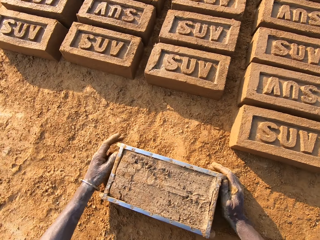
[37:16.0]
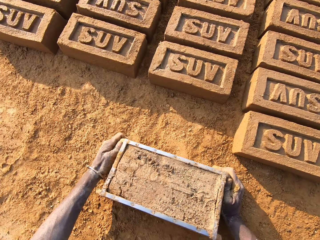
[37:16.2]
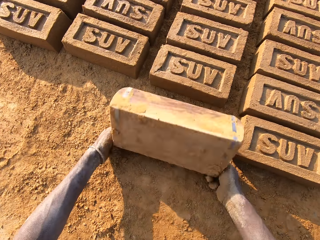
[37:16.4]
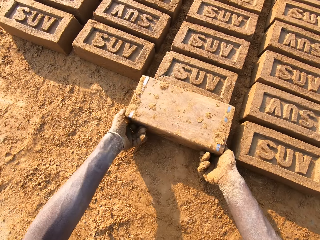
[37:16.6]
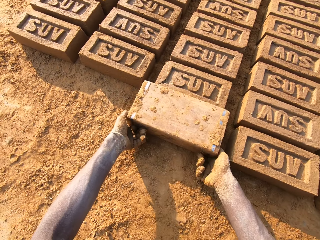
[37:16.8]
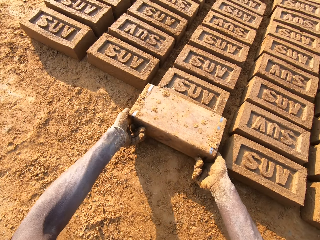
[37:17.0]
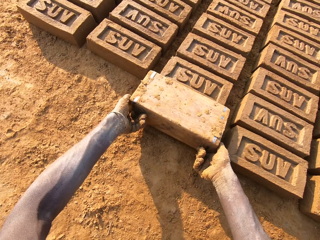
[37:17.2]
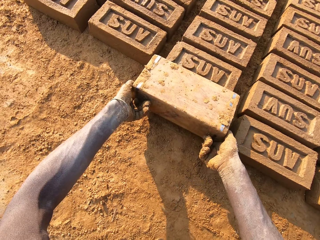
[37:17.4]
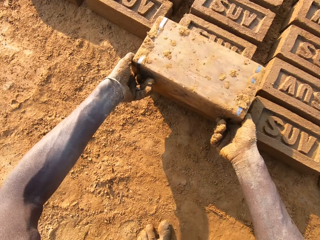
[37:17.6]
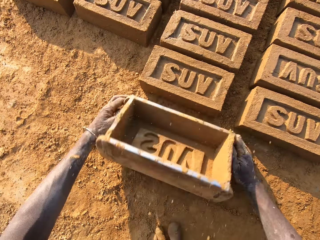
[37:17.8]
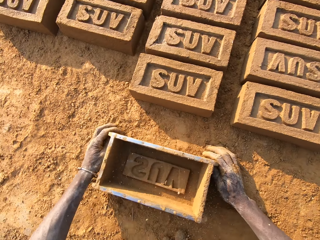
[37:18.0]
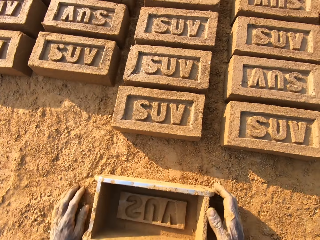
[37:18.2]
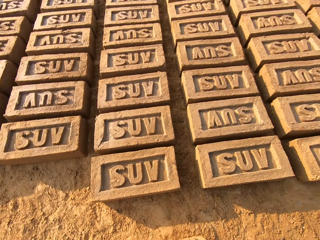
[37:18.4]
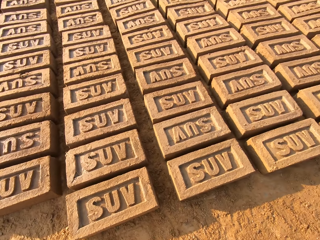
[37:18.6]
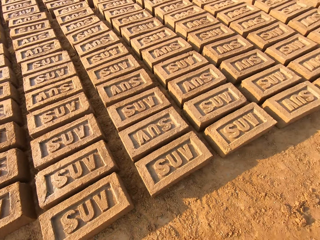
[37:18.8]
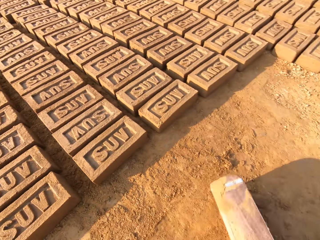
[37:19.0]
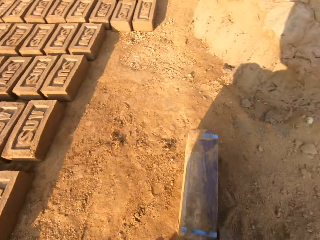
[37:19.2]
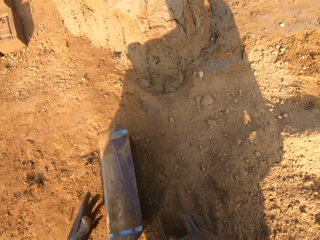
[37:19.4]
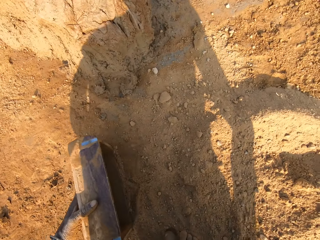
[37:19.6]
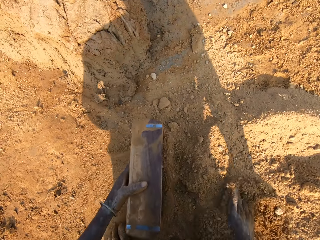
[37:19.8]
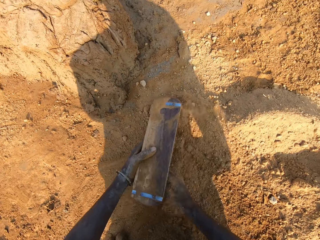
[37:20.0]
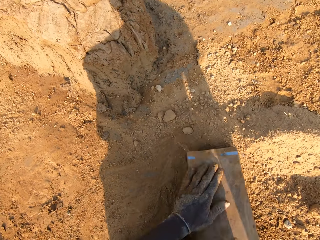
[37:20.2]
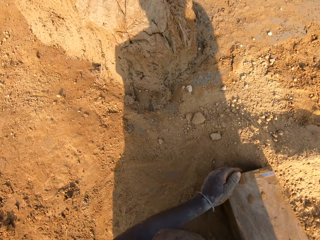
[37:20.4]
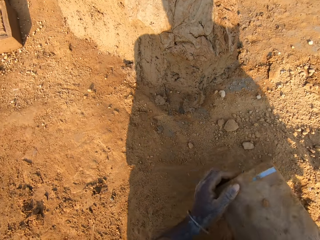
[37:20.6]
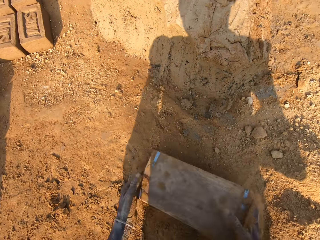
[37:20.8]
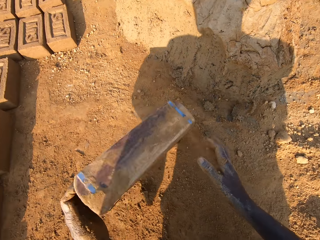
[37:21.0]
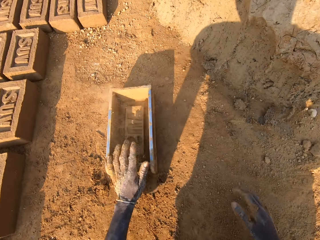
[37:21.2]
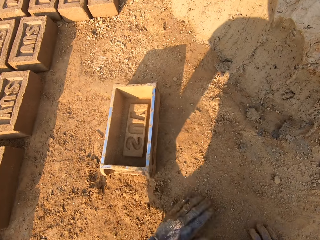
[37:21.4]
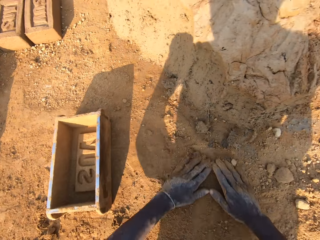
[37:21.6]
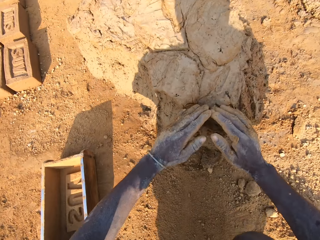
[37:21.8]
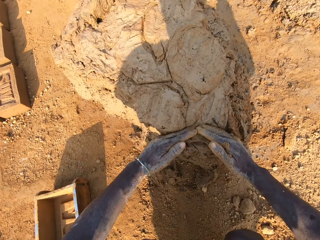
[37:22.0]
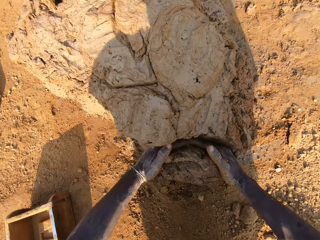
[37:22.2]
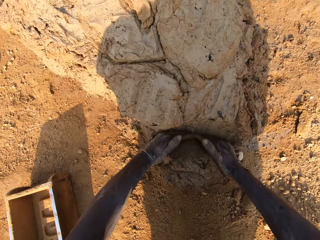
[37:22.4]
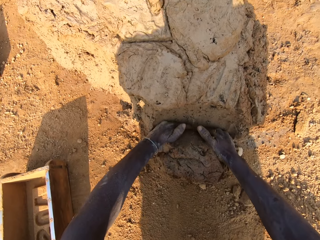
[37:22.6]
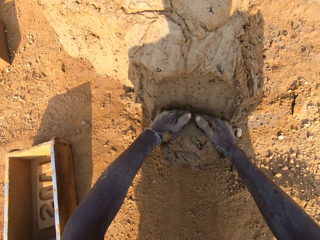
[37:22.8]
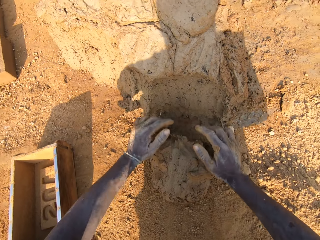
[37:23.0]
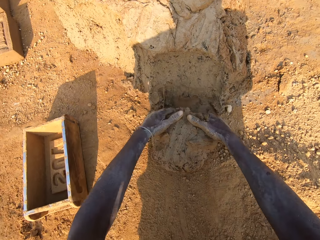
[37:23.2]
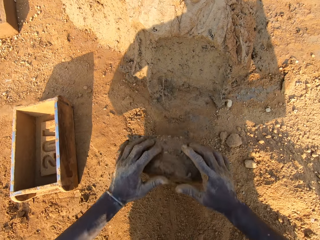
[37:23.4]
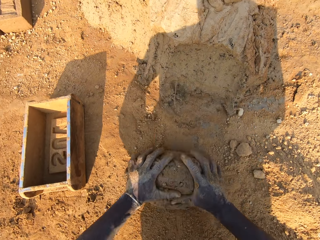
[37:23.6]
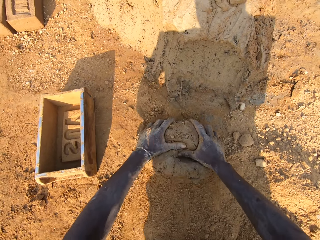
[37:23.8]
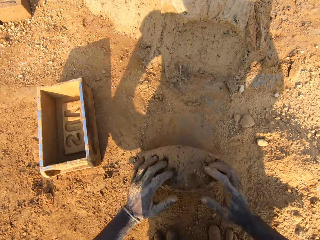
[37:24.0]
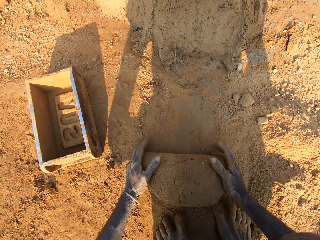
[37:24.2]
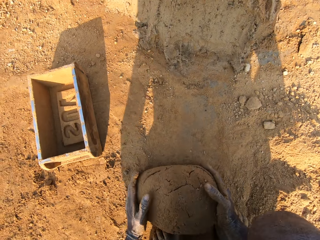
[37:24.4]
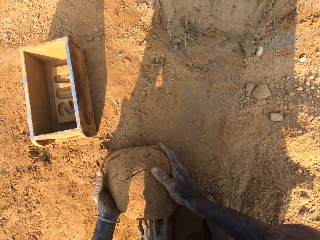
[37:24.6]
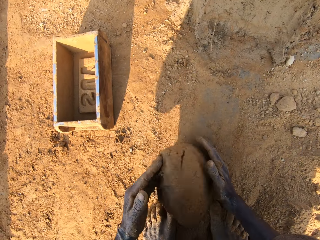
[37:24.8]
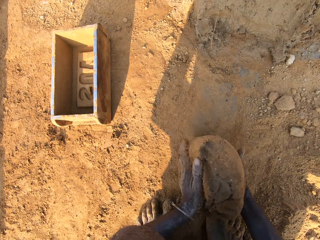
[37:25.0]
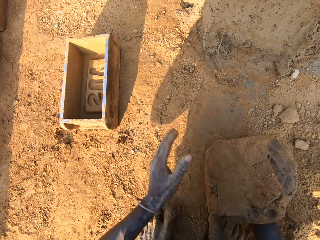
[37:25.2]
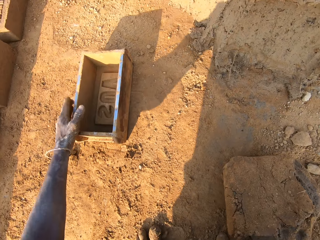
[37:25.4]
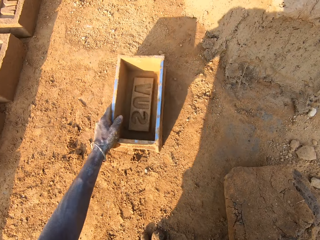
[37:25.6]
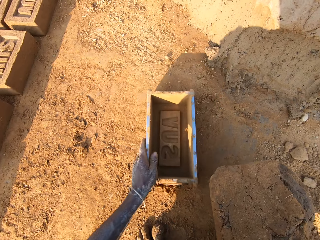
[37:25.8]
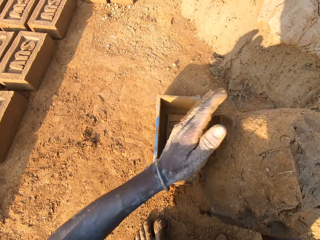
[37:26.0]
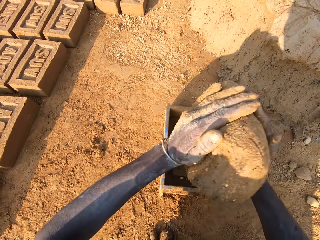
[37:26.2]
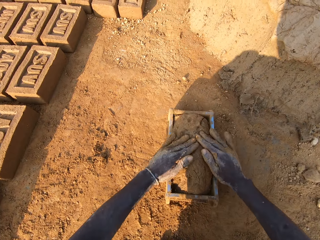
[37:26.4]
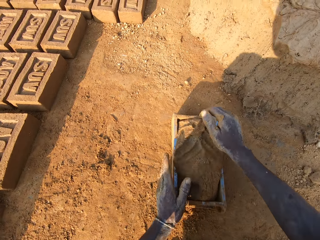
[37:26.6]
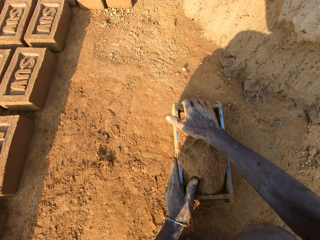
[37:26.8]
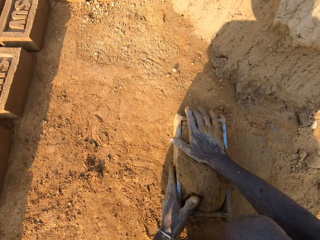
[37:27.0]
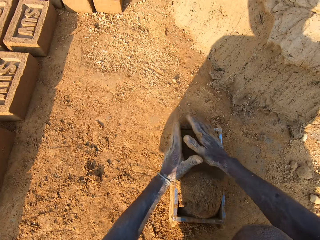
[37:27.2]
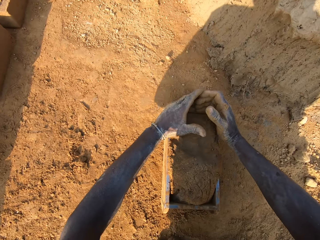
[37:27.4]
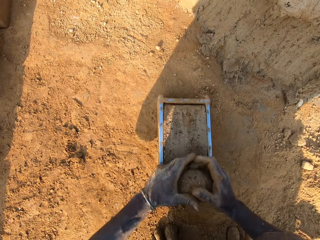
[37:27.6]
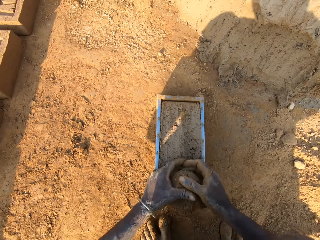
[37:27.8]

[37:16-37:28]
The camera wearer drops the pan or wooden box on the floor. He turns the pan upside down on the floor. He removes the mold mud from the pan on the floor. He places the wooden box on the ground. He lifts away the wooden box. He turns around with the pan in his hand. He puts some sand or soil in the pan with his right hand. He removes the pan from the sand on the floor. He empties the wooden box. He drops the pan on the floor. He rubs his hands on the soil. He takes some mud from the floor. He rolls the mud on the sand on the floor. He moves the pan forward with his left hand. He puts the mud in the pan.

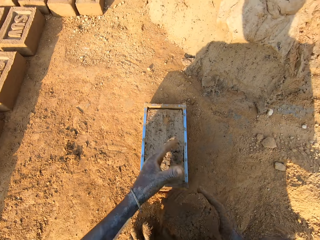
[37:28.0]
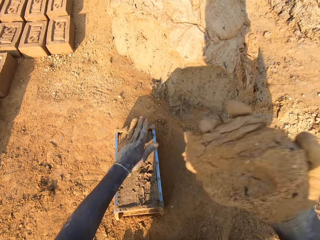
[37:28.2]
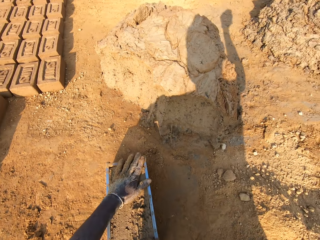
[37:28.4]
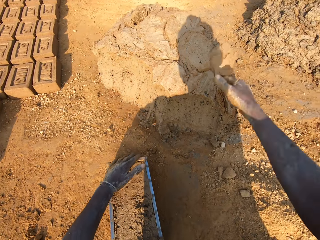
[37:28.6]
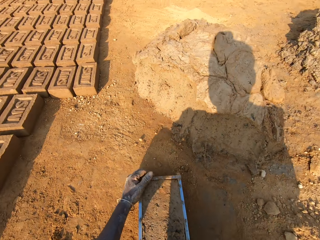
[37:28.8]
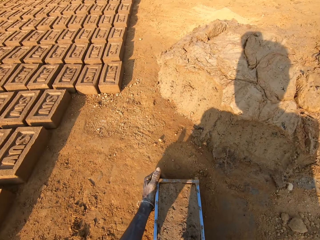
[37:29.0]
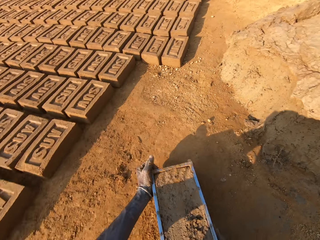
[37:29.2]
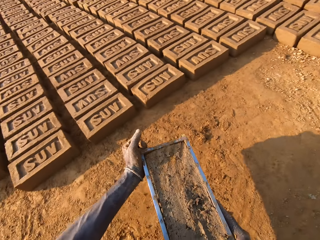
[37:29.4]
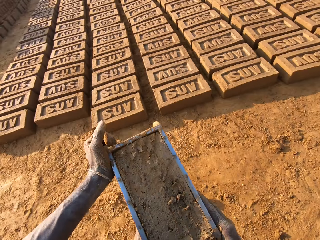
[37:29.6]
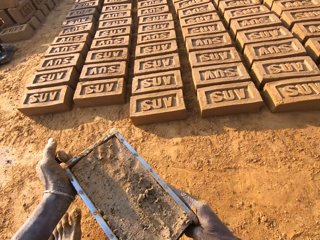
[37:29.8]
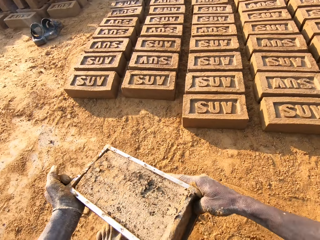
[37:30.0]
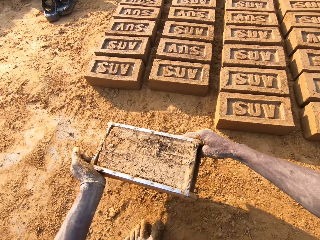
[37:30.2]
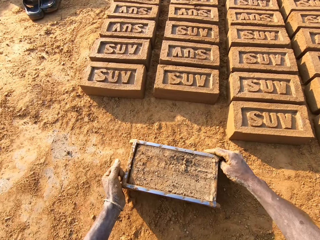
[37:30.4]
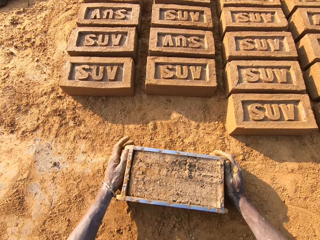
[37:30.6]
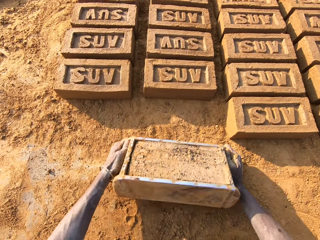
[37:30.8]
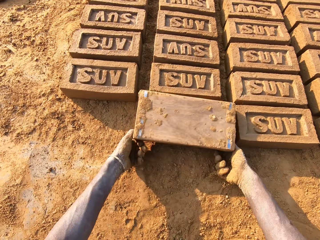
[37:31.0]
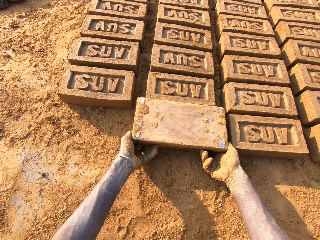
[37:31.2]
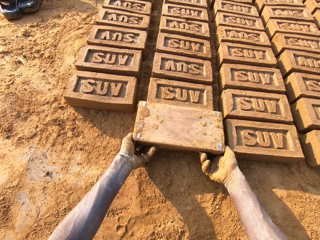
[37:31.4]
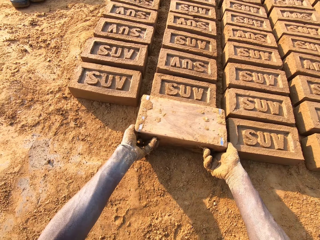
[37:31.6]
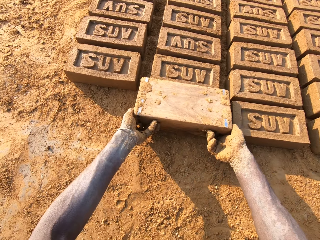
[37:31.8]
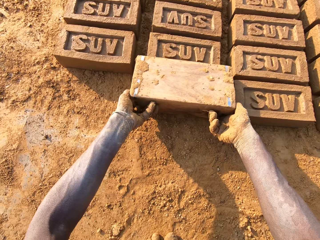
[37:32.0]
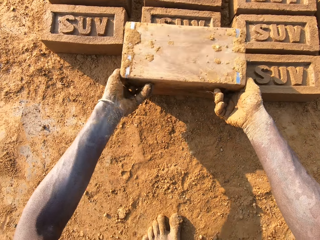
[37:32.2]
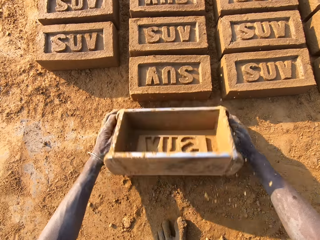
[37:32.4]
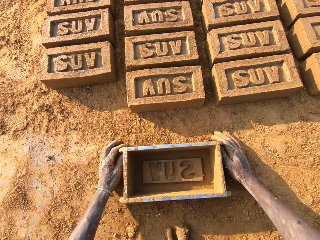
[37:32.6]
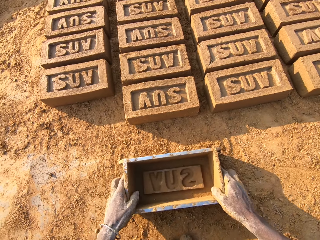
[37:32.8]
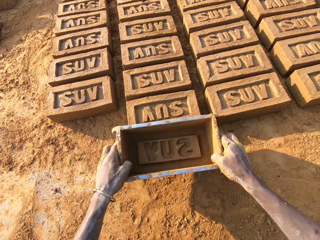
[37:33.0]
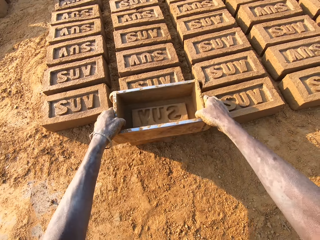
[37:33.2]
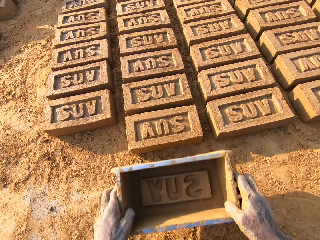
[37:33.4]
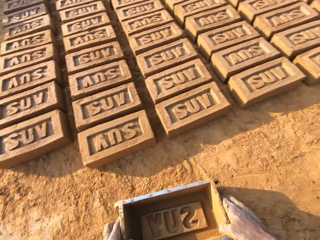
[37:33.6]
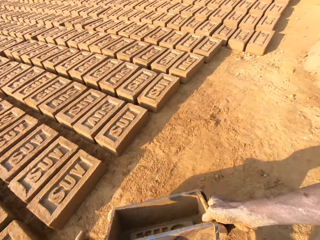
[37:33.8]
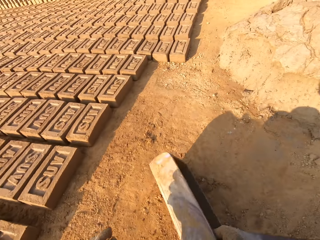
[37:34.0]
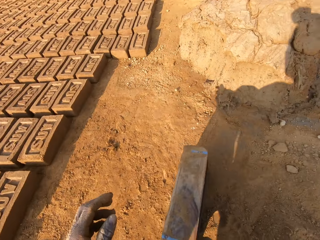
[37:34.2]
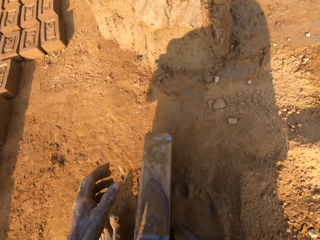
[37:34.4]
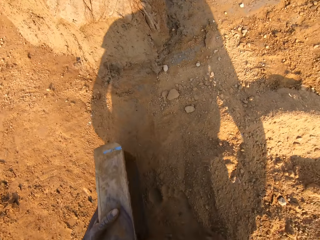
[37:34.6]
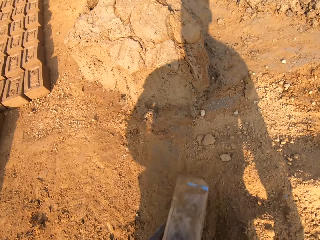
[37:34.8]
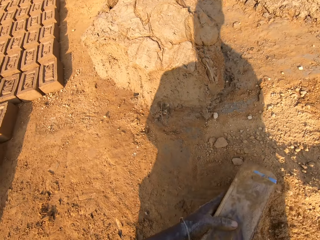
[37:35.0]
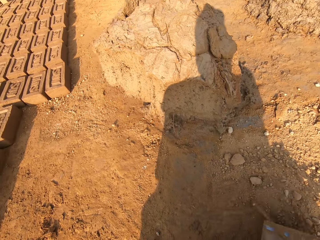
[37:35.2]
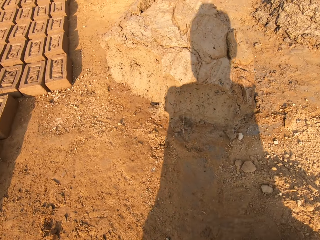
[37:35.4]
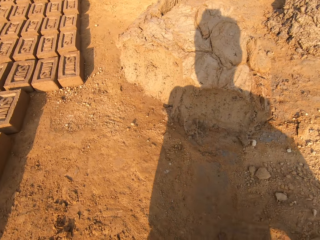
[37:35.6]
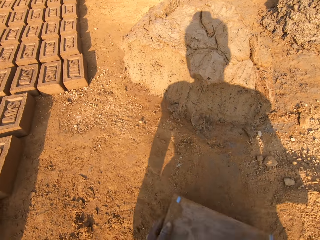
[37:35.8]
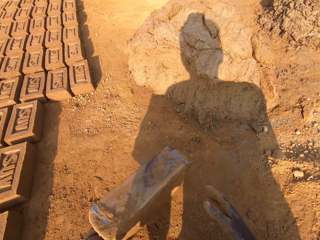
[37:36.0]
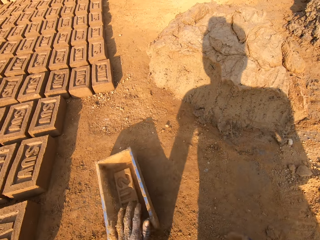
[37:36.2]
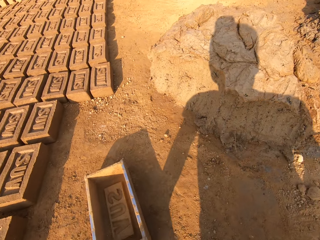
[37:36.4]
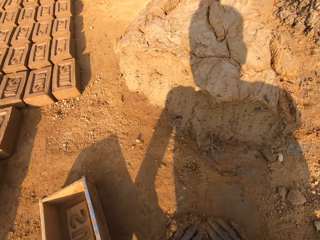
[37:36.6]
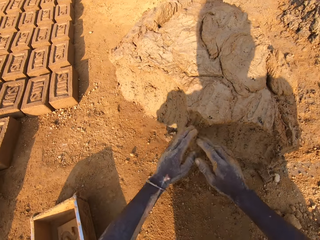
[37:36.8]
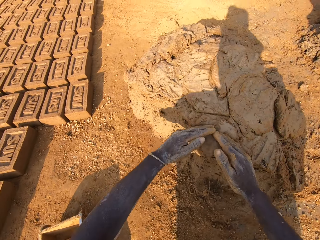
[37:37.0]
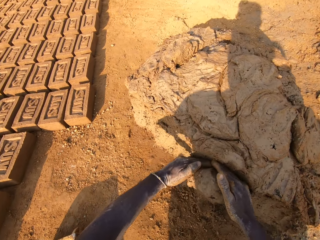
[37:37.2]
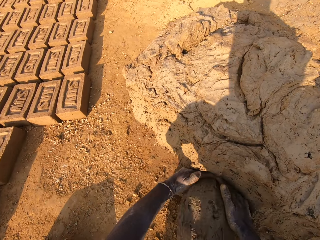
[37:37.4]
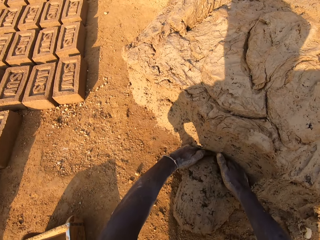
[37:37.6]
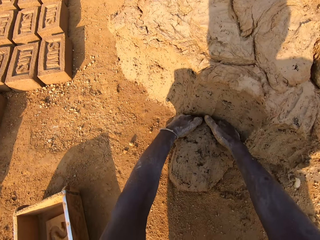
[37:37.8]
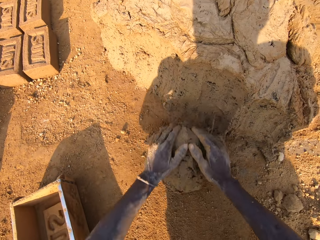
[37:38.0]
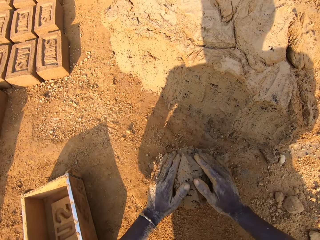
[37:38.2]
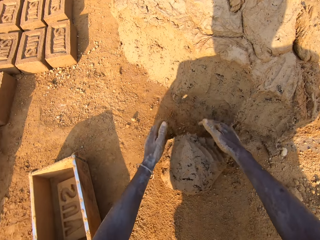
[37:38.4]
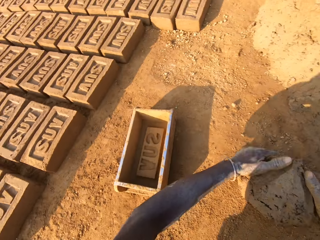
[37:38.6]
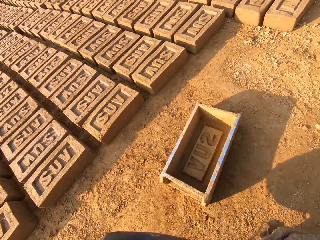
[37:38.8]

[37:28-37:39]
The camera wearer removes excess mud in the pan or wooden box with his hands. He throws the mud in his hand on another mud on the floor. He lifts away the wooden box and turns around with the pan in his hand. He drops the pan on the floor. He turns the pan on the floor upside down. He removes the mold mud from the pan on the floor. He places the wooden box on the ground. He hits the top of the mold mud with the pan. He lifts away the wooden box and turns around with the pan in his hand. He puts some sand in the pan with his right hand. He puts the wooden box on the side. He rubs his hands on the soil. He takes some mud from the floor.
